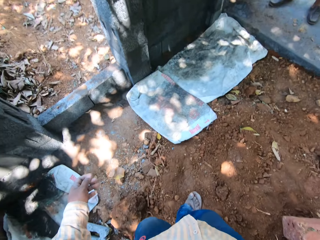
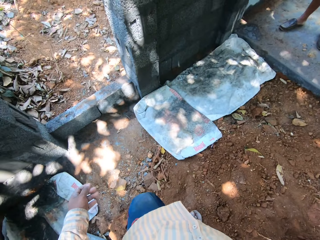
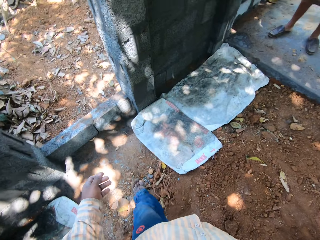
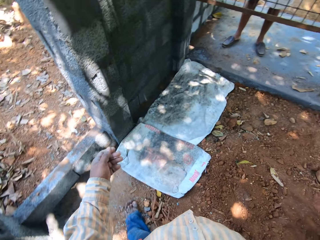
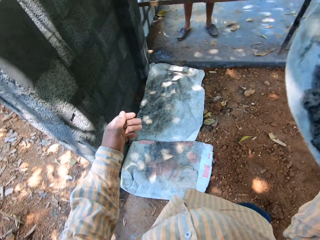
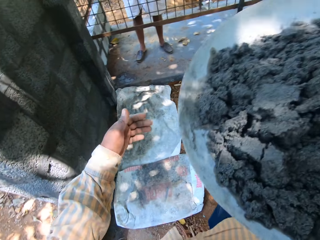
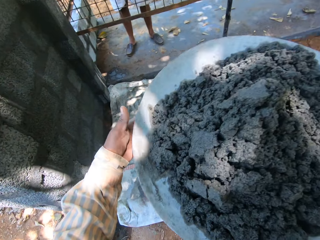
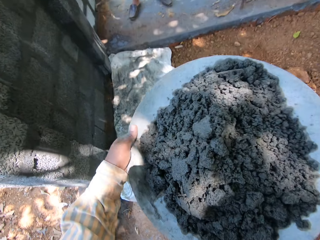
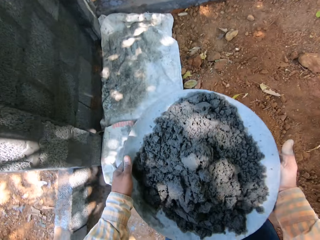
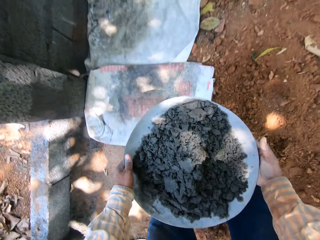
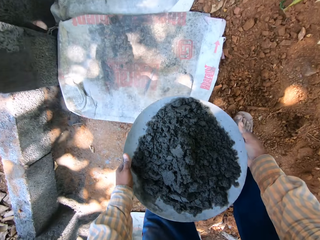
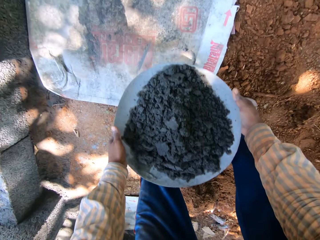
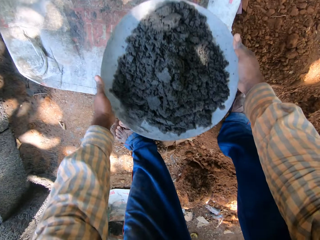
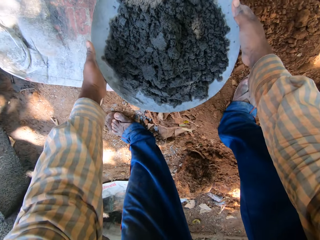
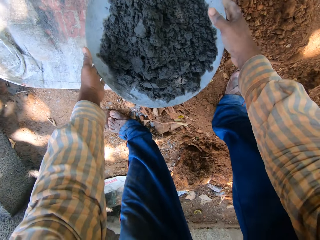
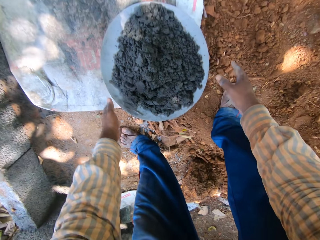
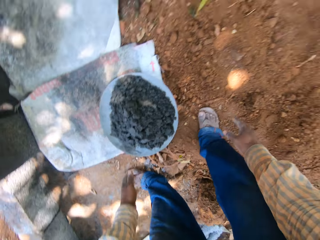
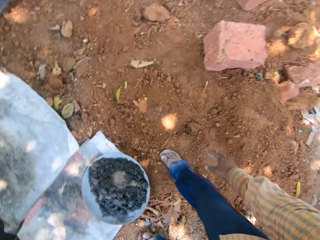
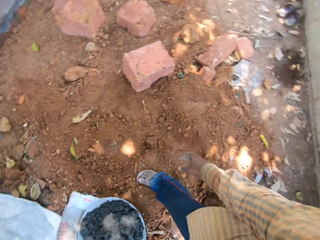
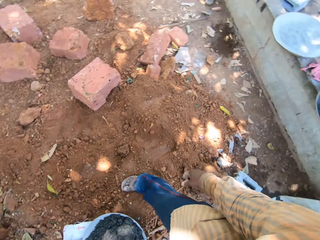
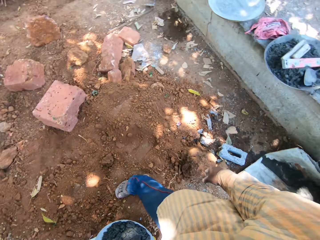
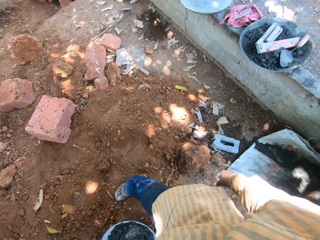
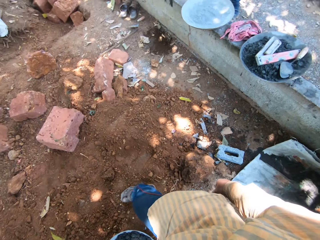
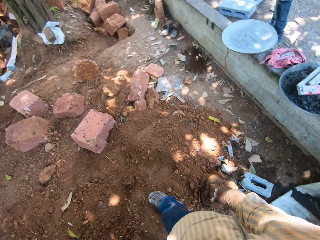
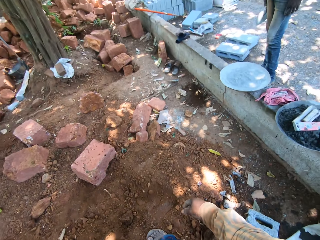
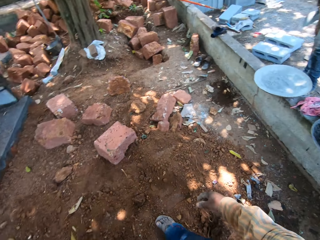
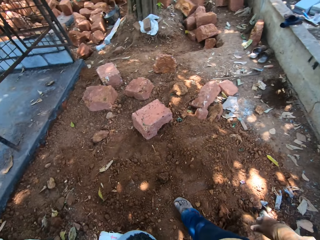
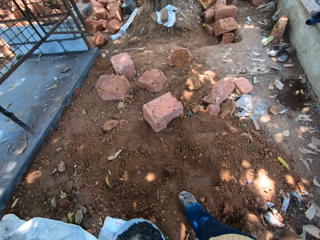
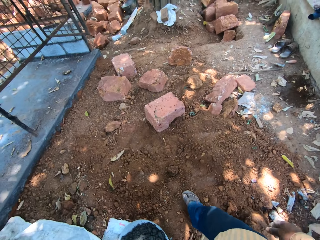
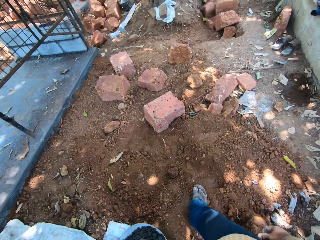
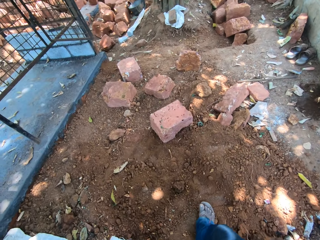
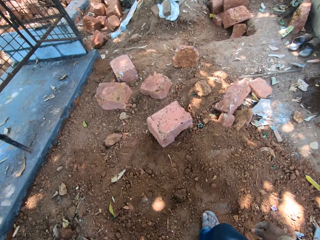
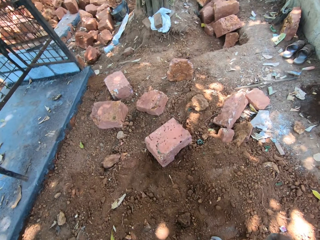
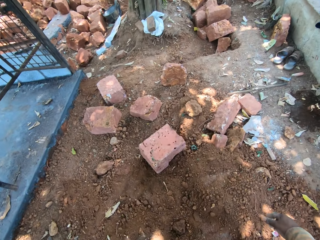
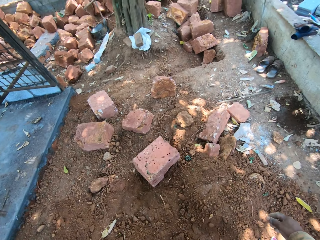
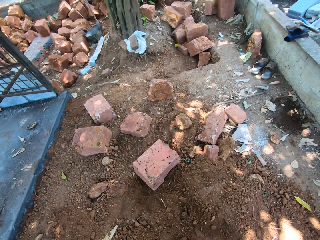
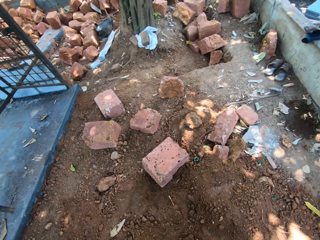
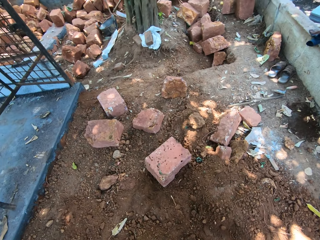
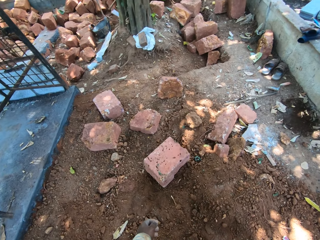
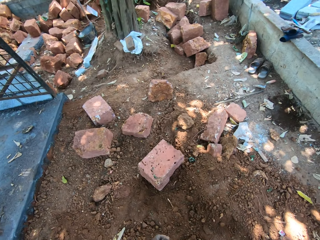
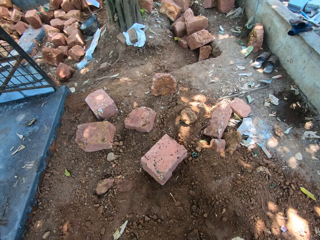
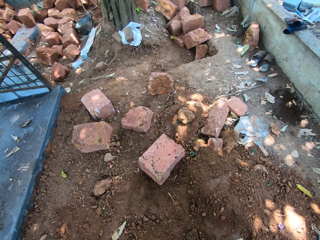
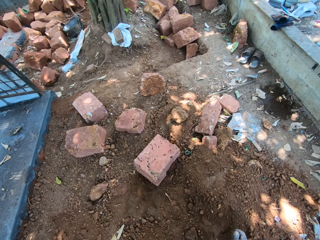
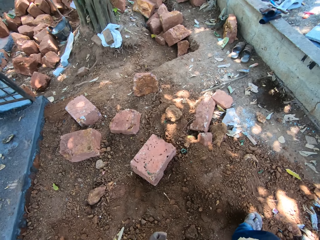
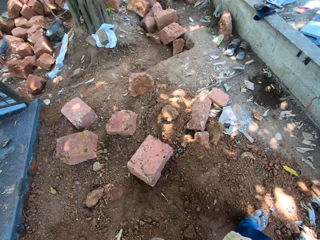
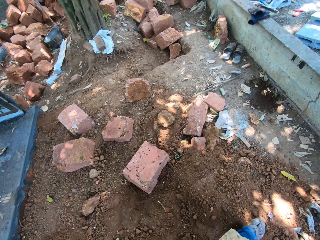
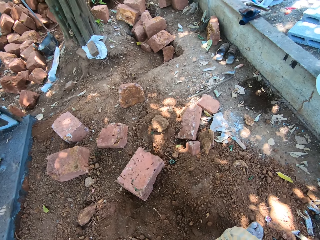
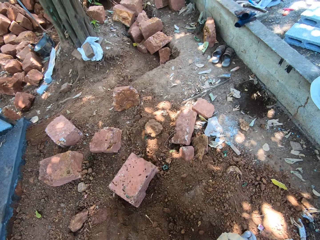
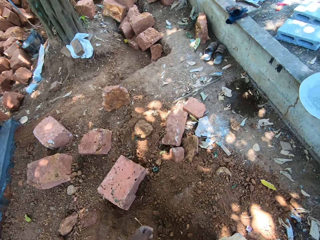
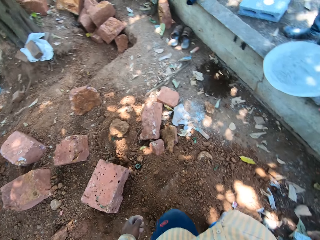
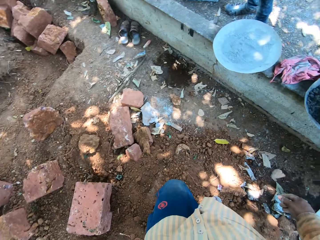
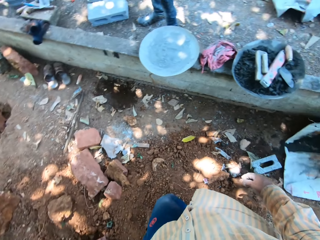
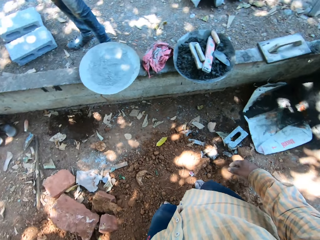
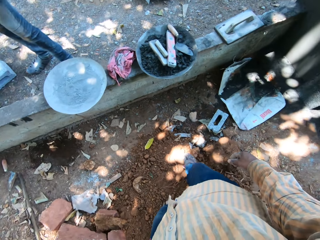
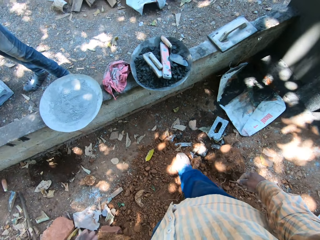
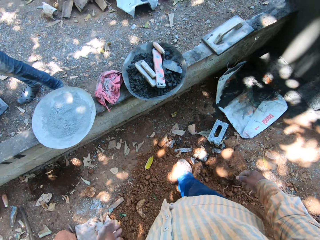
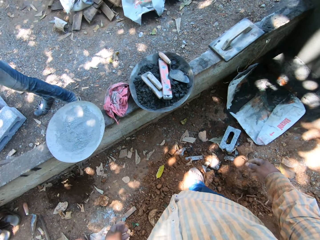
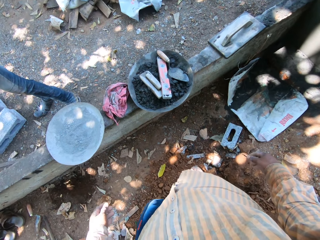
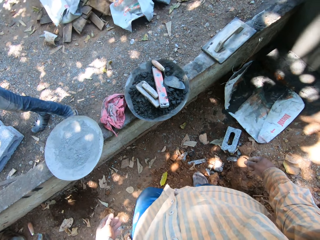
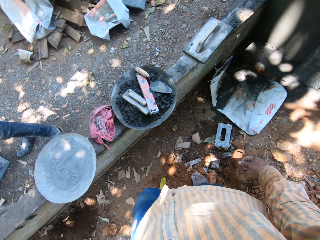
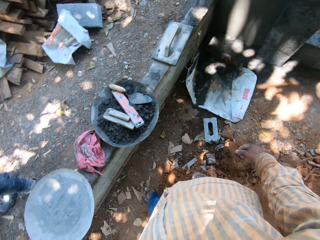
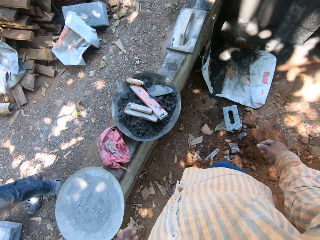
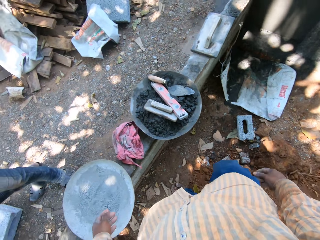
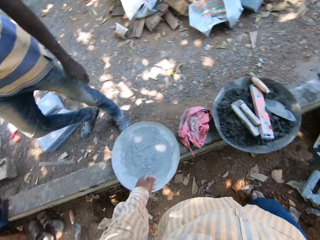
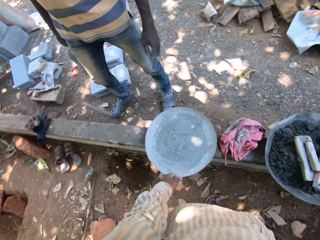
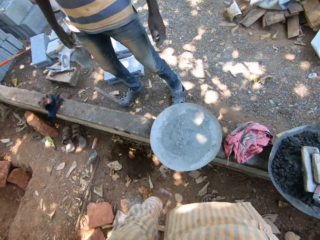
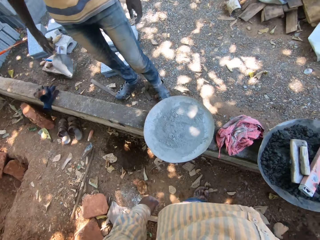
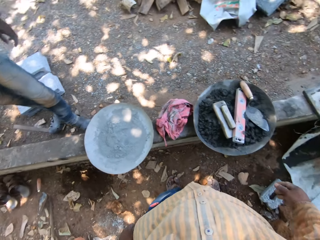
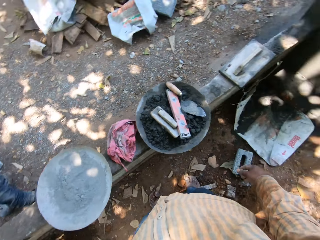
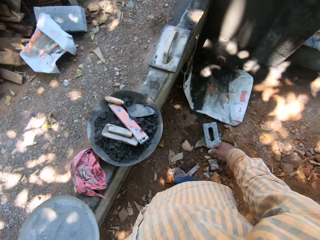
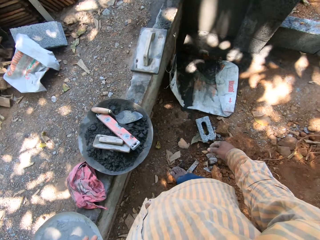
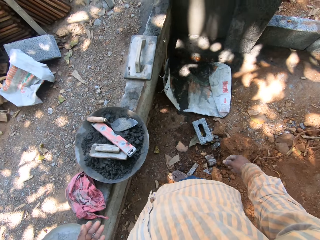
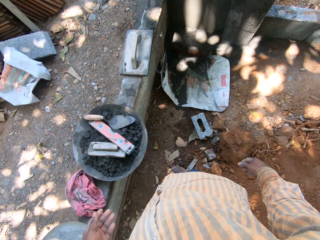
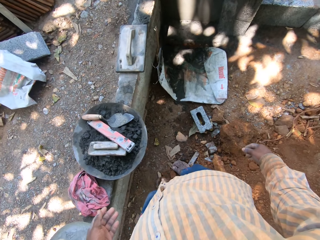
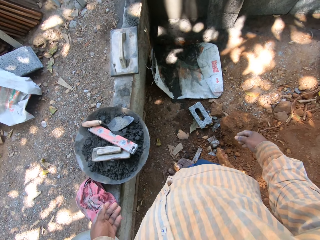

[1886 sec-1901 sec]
The camera wearer holds the bowl with his hands. He speaks to a man. He drops the bowl of mortar on the sack on the ground with his hands. He stands on site. Another man stands on site. The other man holds the gauging trowel with his right hand.

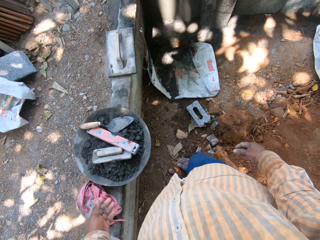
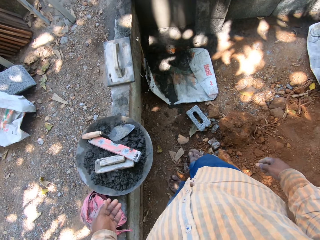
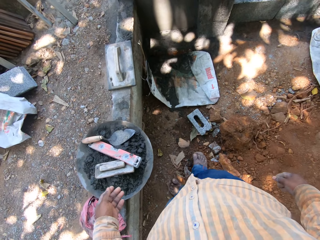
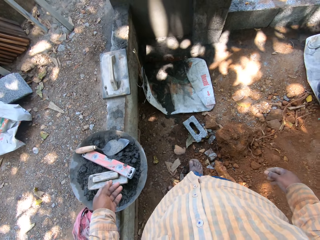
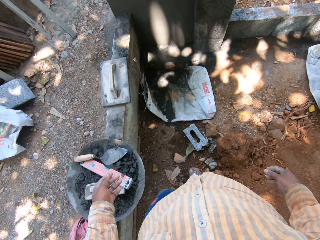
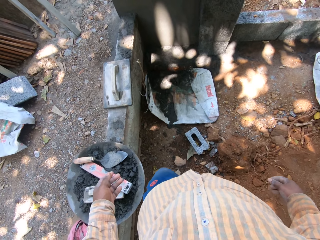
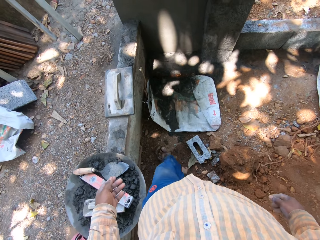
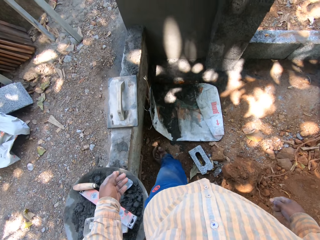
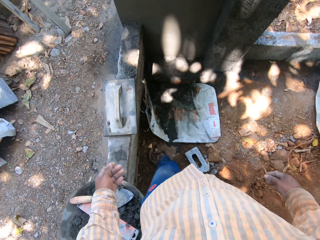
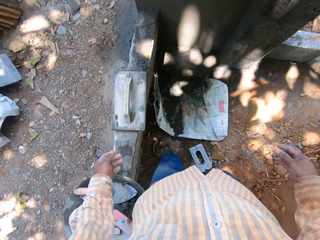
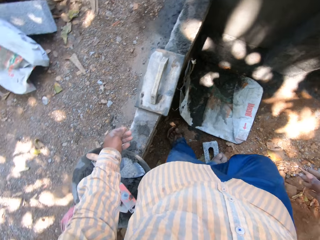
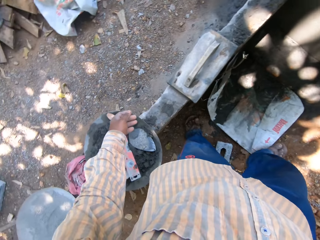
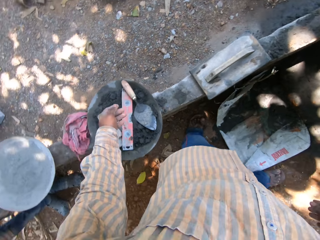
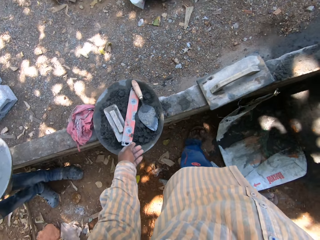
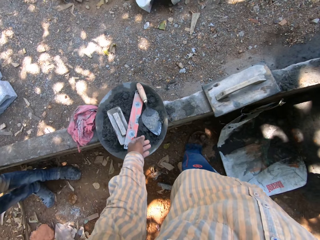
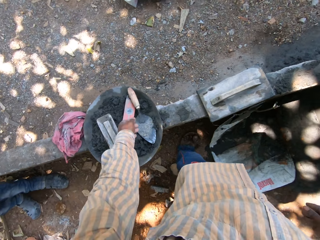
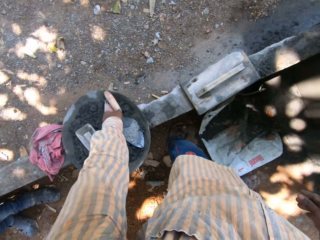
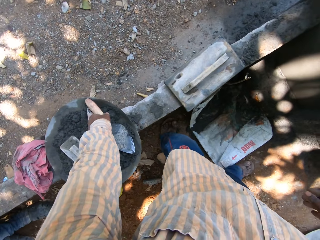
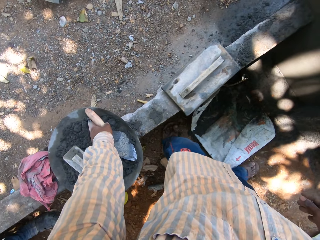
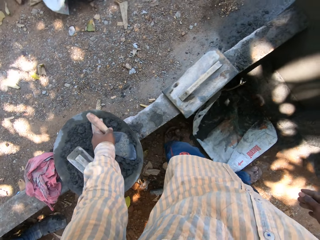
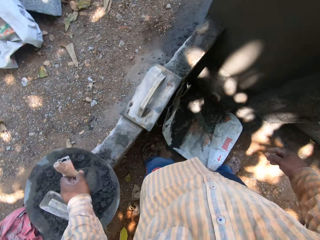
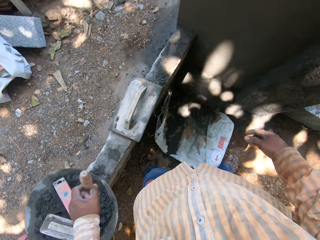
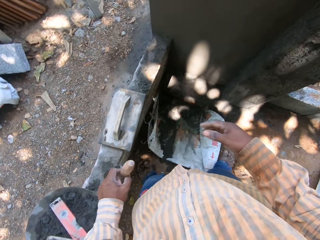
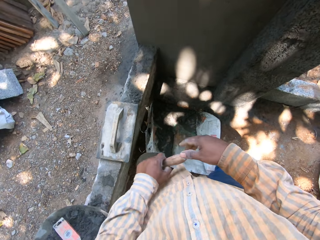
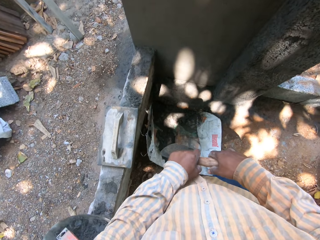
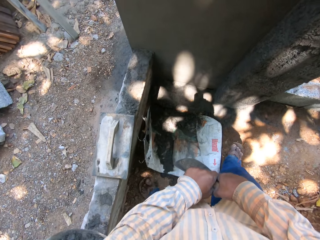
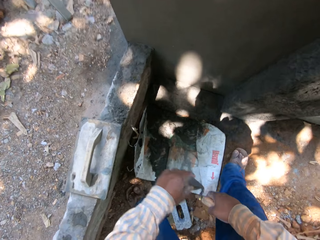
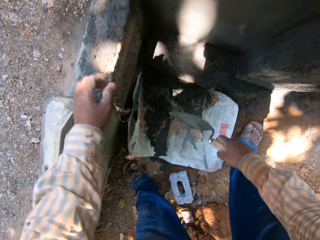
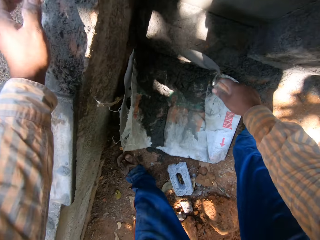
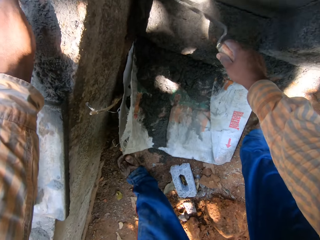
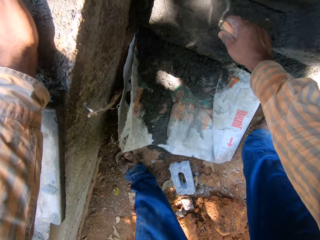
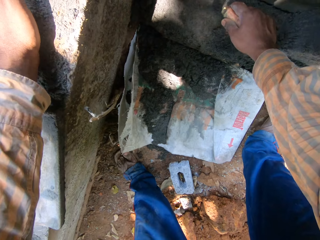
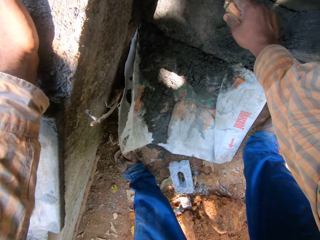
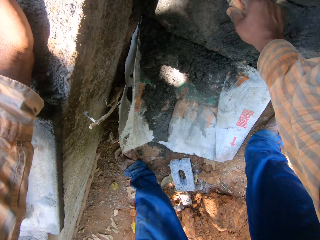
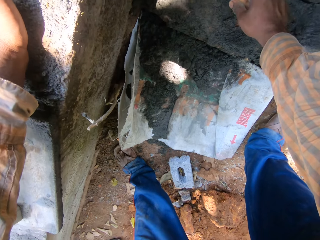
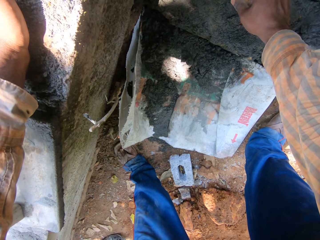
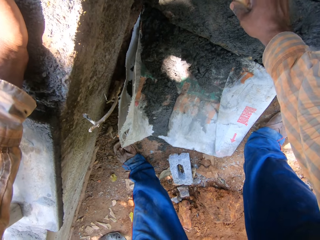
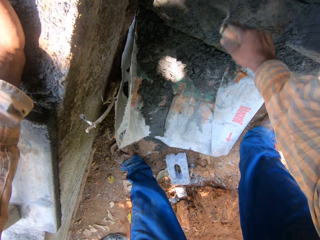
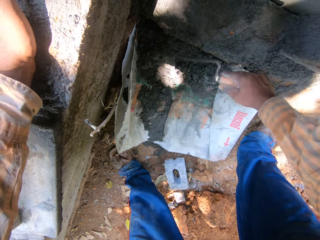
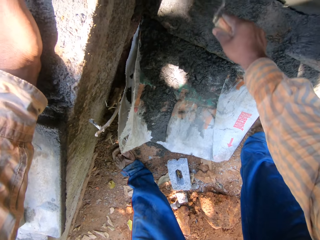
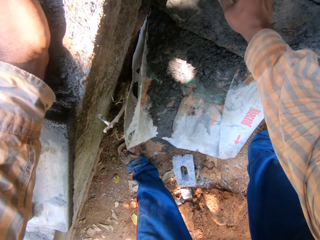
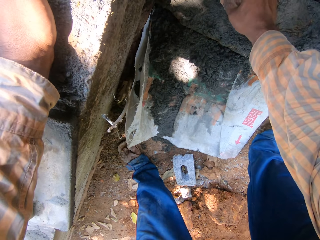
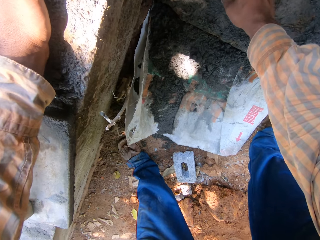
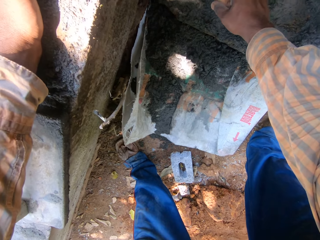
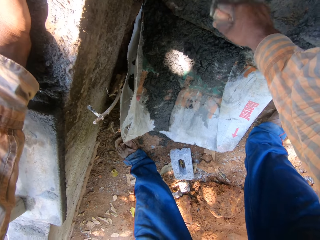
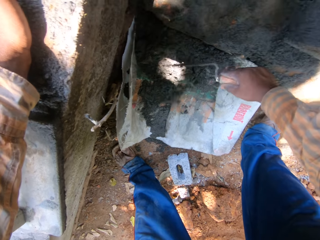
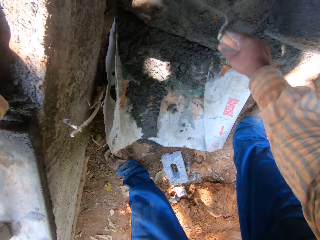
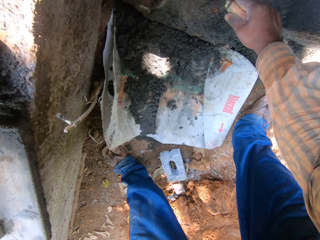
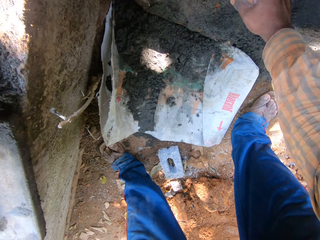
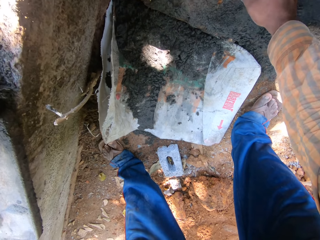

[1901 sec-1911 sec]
The man picks up the bowl with his left hand. The camera wearer takes the gauging trowel from the bowl on the concrete slab with his left hand. He passes the trowel from his left hand to his right hand. He rests his left hand on a wall. He scrapes some concrete mix from the wall onto a sack on the ground with the trowel in his right hand.
